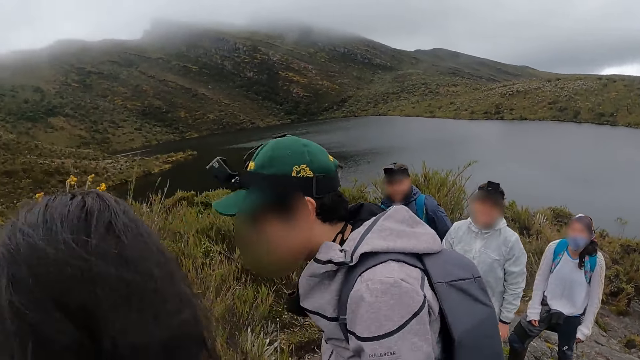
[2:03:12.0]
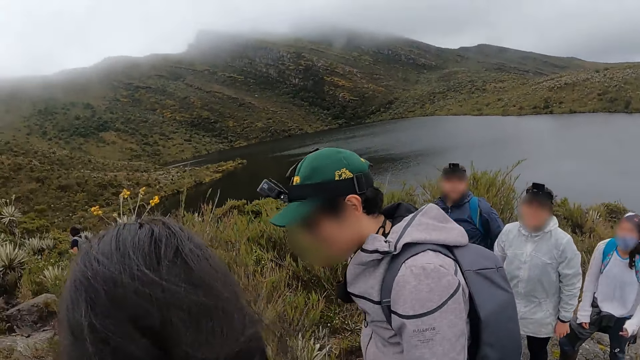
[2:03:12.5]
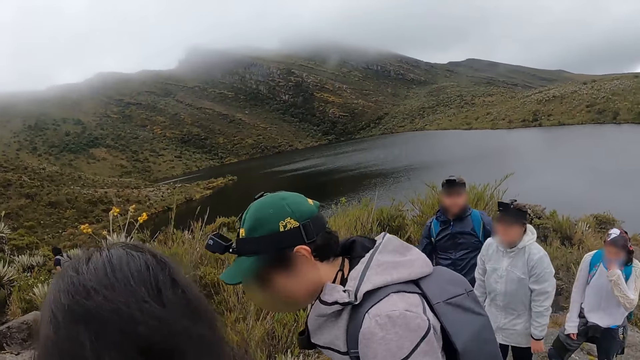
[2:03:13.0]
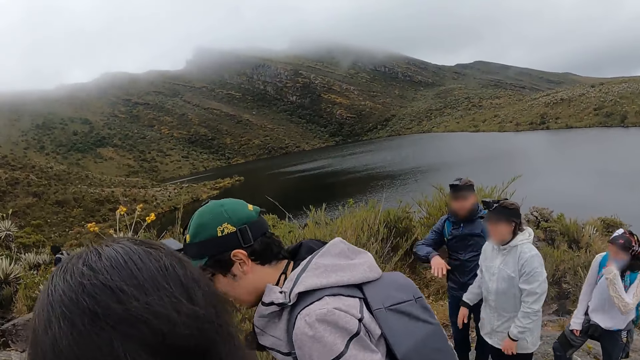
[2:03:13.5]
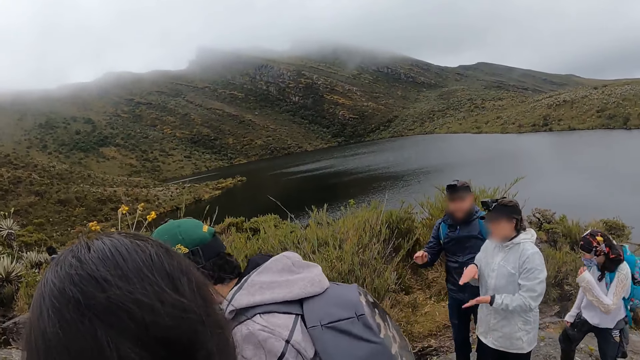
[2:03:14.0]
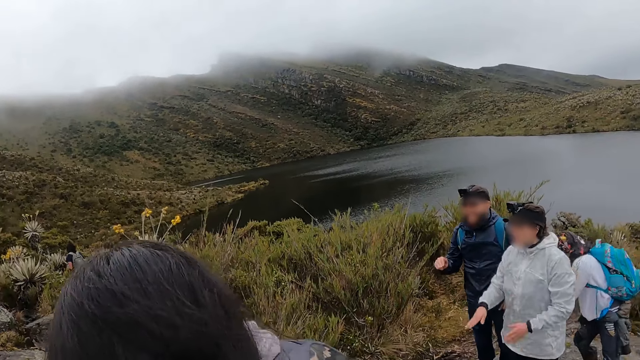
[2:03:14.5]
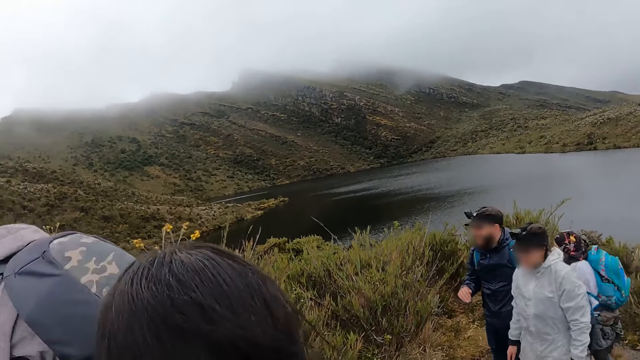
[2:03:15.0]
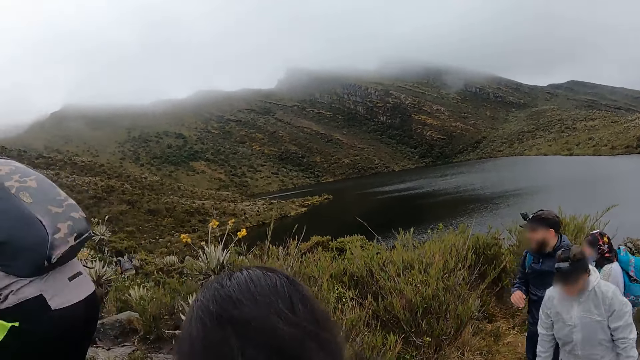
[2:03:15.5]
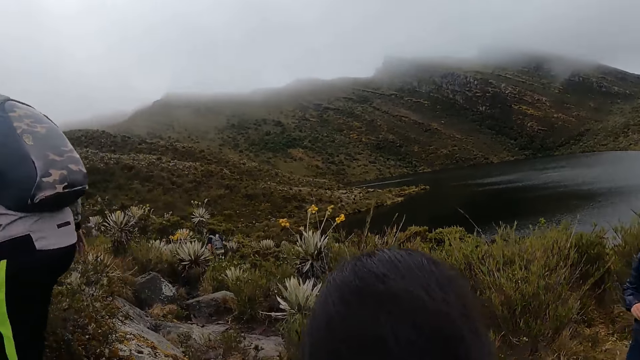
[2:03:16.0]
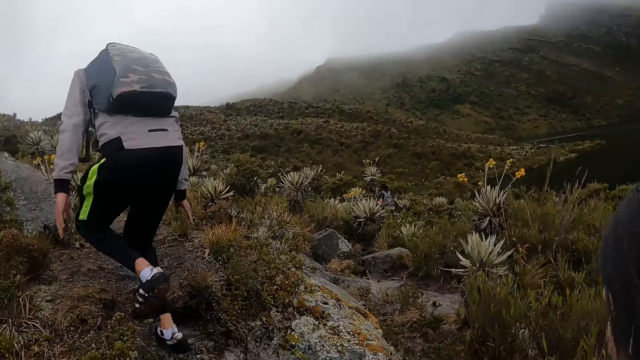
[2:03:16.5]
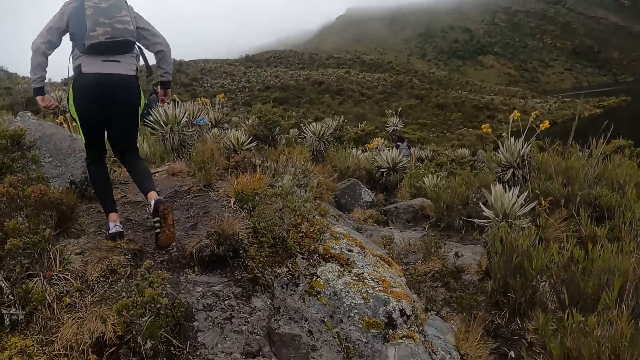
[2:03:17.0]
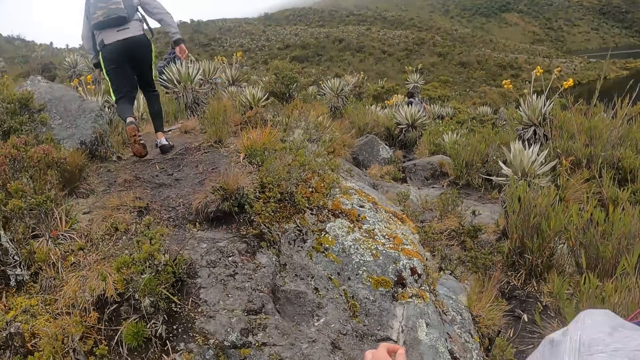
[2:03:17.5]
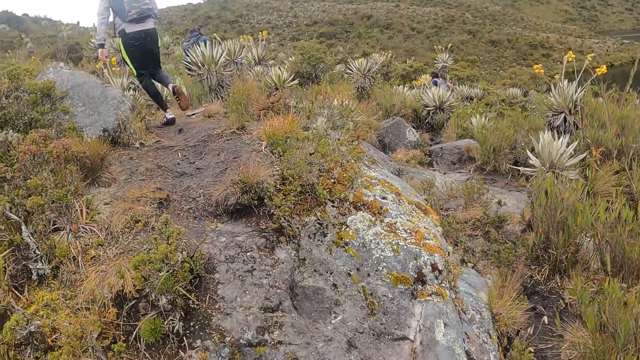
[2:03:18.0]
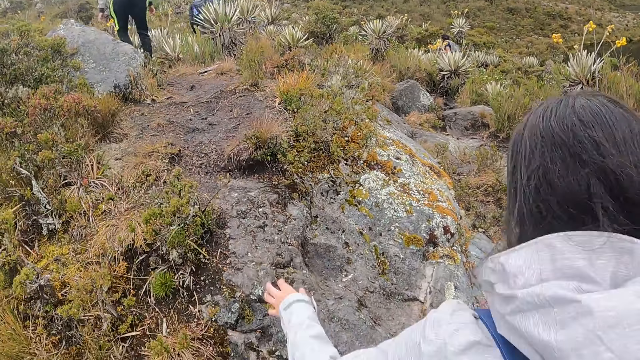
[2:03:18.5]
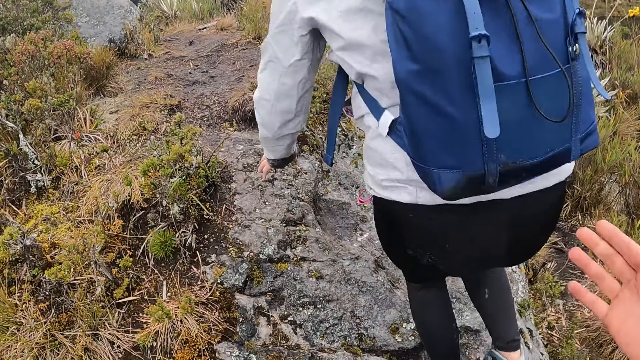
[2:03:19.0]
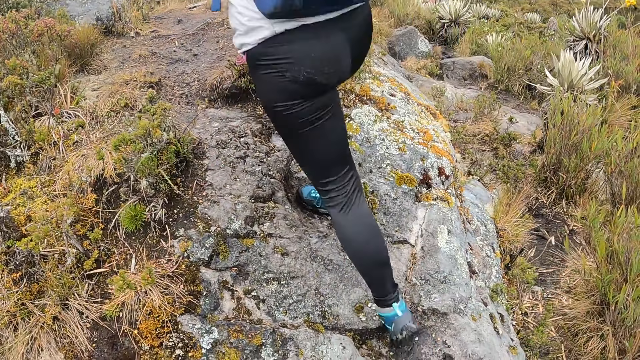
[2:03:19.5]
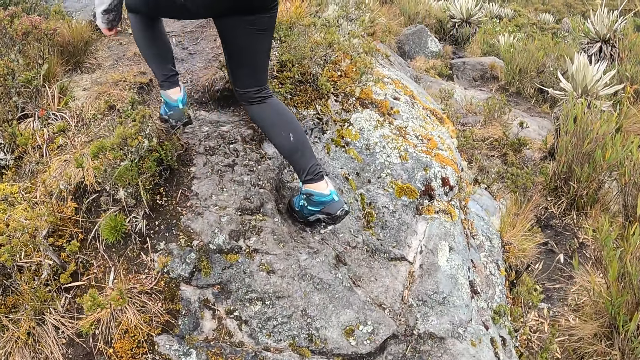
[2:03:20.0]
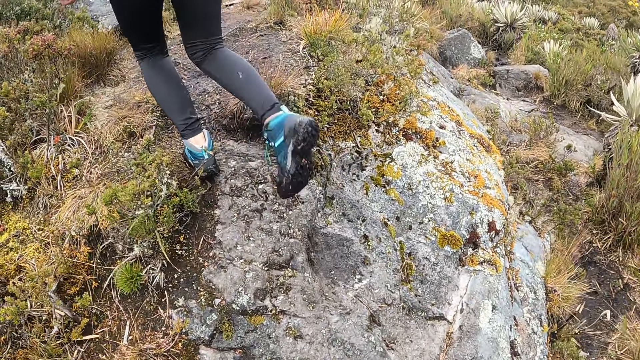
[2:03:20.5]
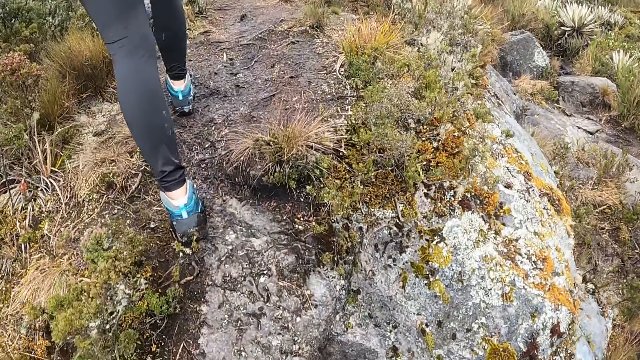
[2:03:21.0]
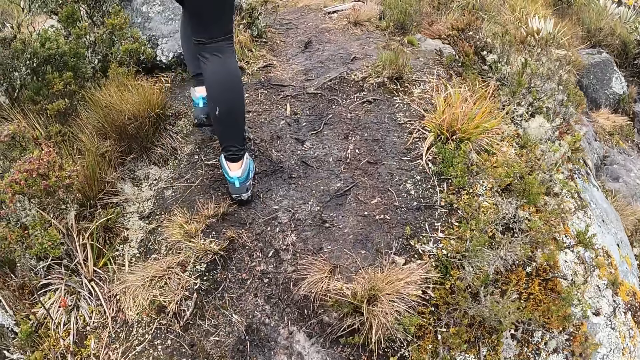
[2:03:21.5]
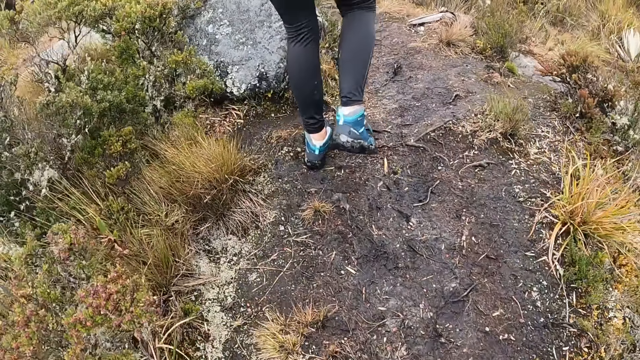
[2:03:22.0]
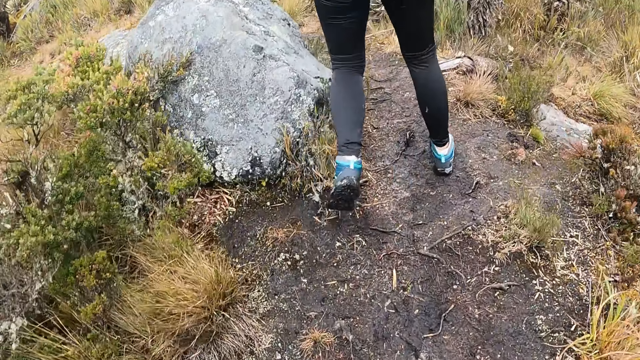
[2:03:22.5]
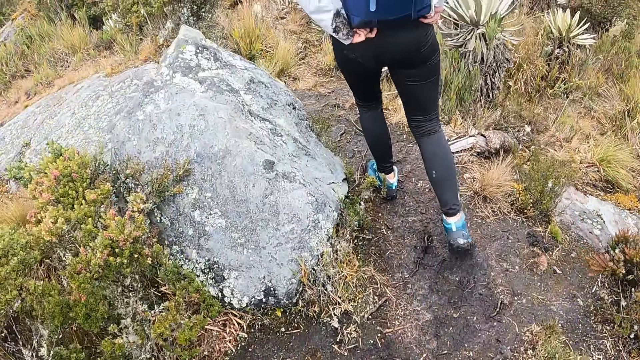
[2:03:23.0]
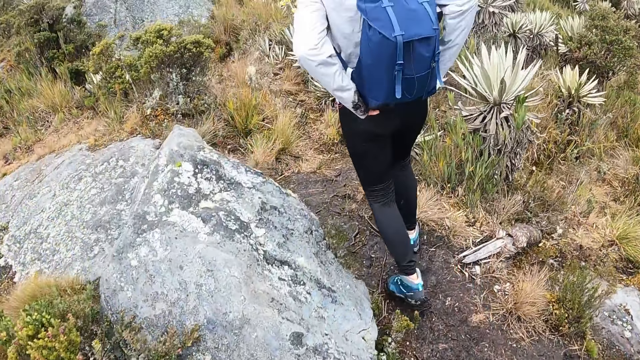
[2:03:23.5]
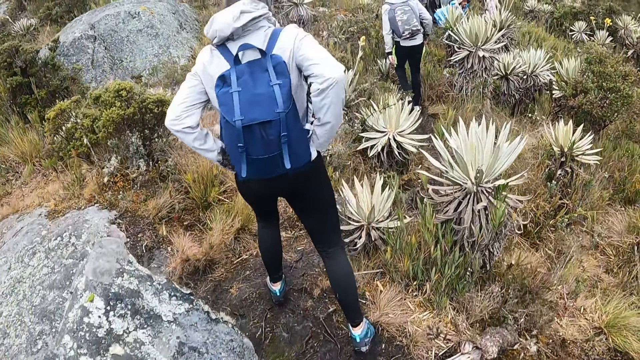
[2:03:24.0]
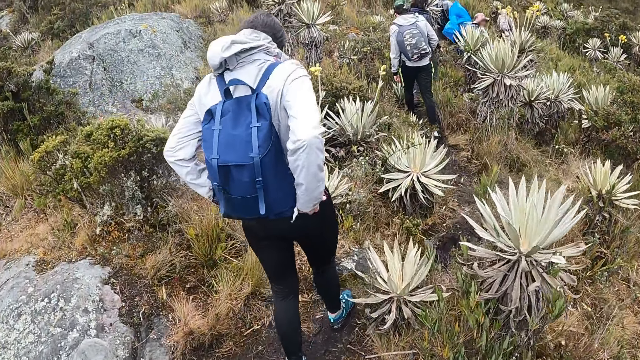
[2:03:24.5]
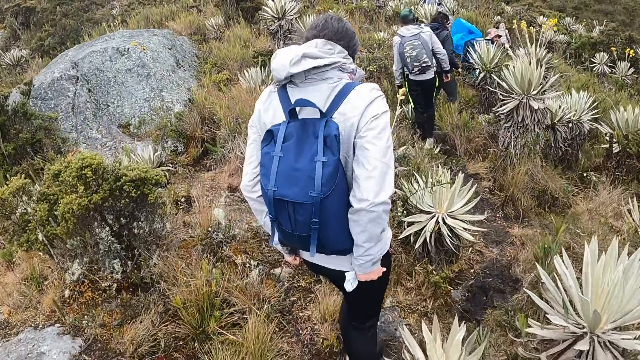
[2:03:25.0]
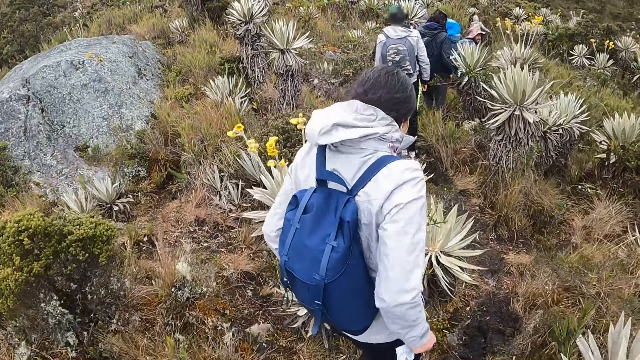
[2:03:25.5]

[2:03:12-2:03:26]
The camera wearer walks along the garden. She makes a gesture with her right hand. The woman walks up the hill. The camera wearer walks up the hill. The woman pulls down her jacket with both hands.

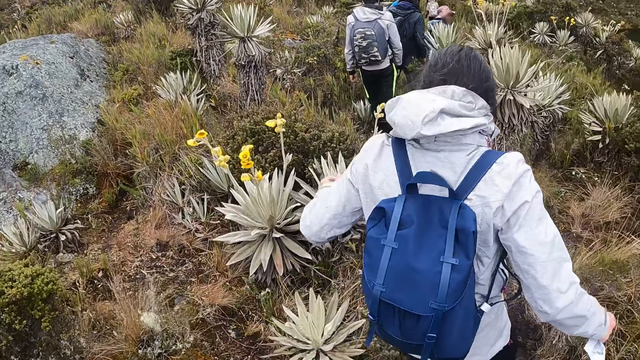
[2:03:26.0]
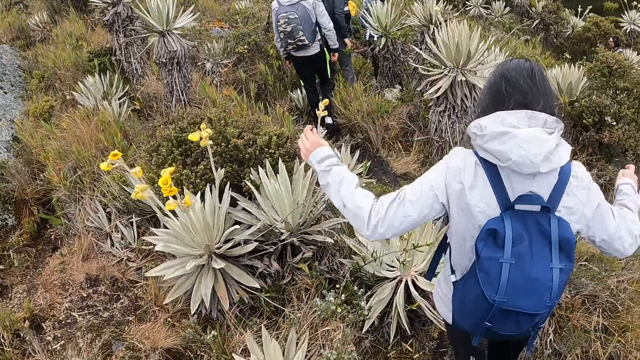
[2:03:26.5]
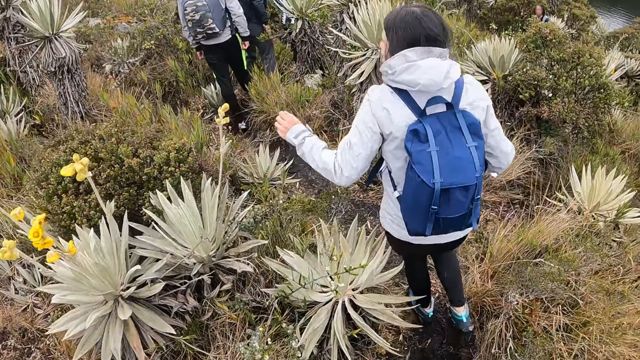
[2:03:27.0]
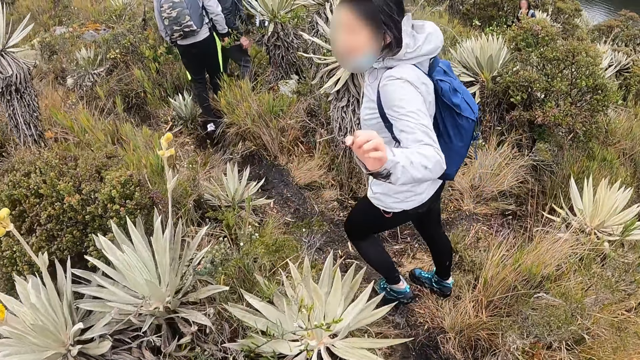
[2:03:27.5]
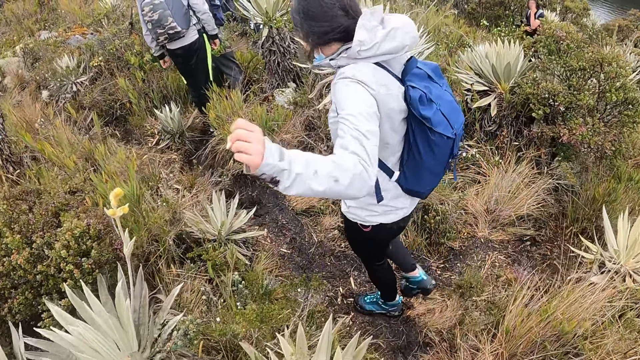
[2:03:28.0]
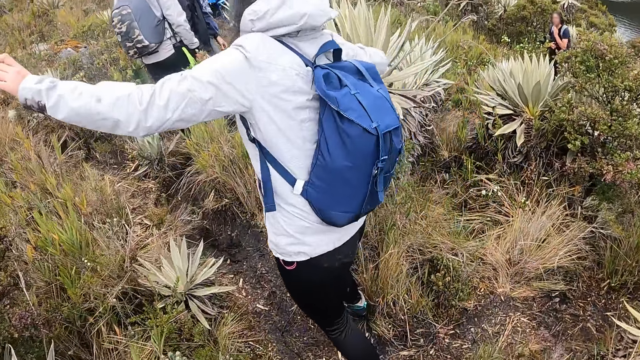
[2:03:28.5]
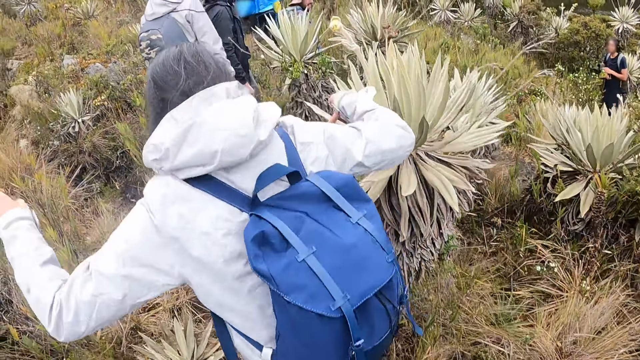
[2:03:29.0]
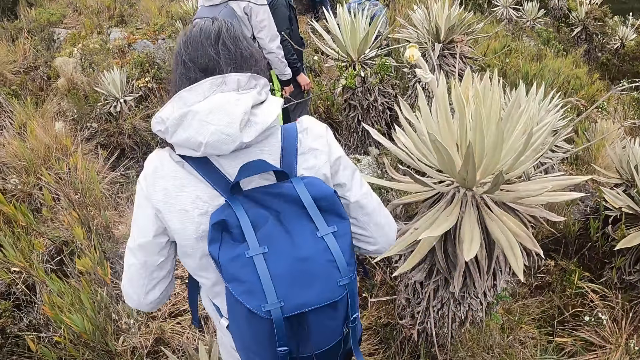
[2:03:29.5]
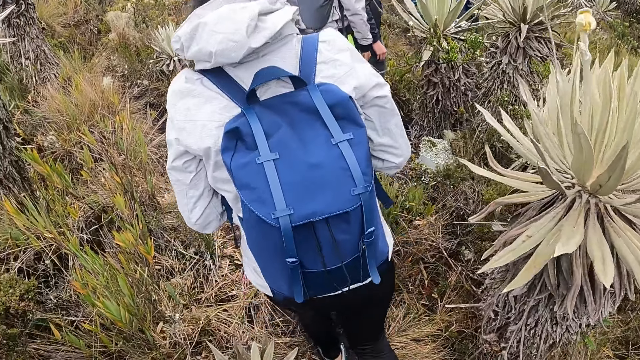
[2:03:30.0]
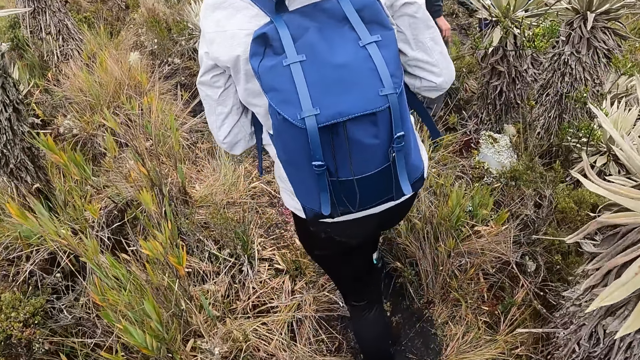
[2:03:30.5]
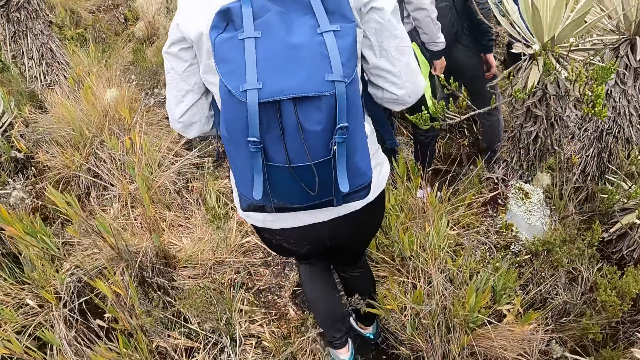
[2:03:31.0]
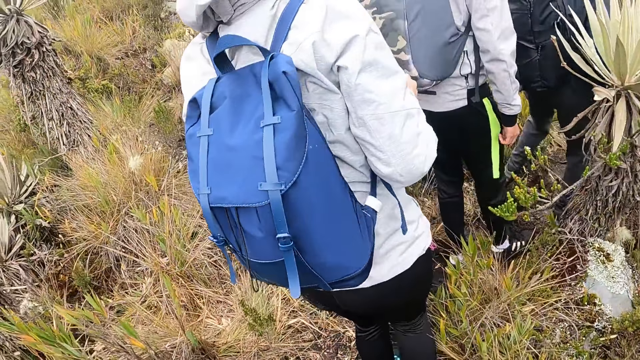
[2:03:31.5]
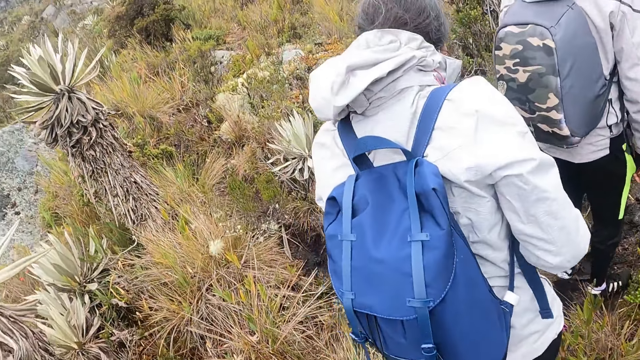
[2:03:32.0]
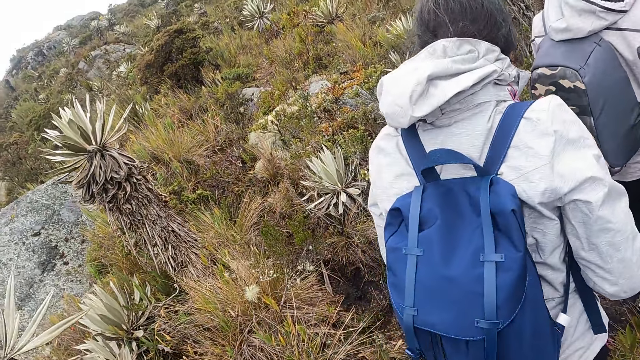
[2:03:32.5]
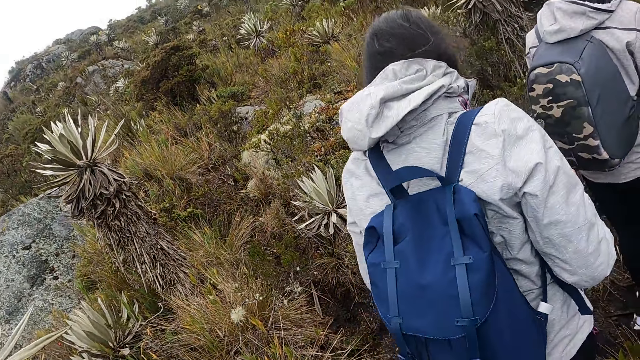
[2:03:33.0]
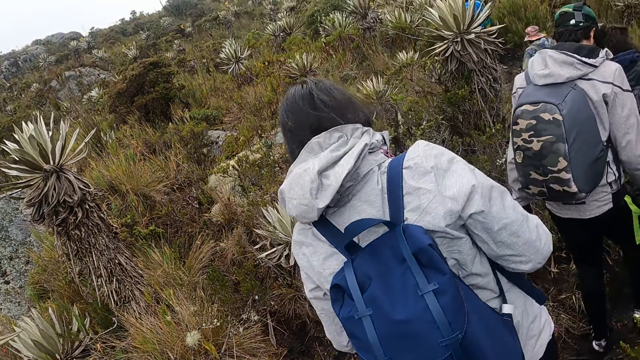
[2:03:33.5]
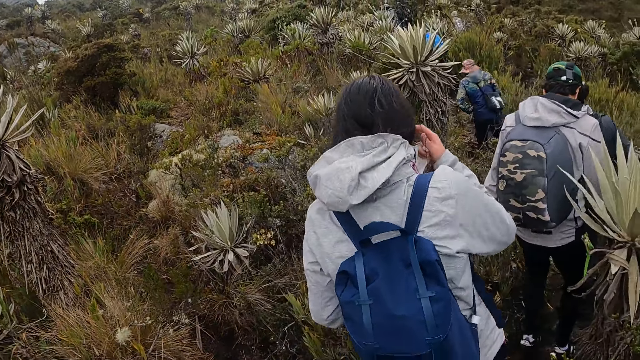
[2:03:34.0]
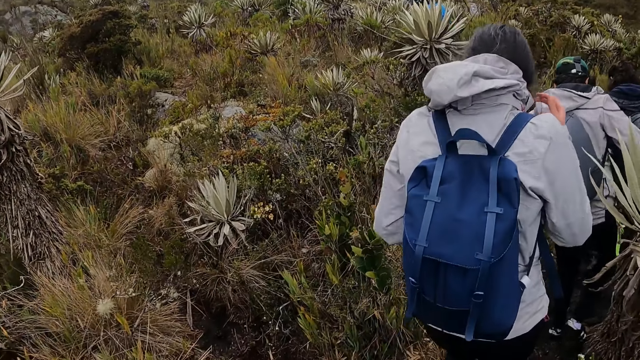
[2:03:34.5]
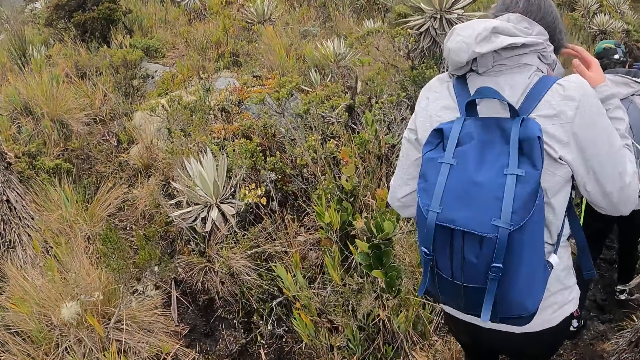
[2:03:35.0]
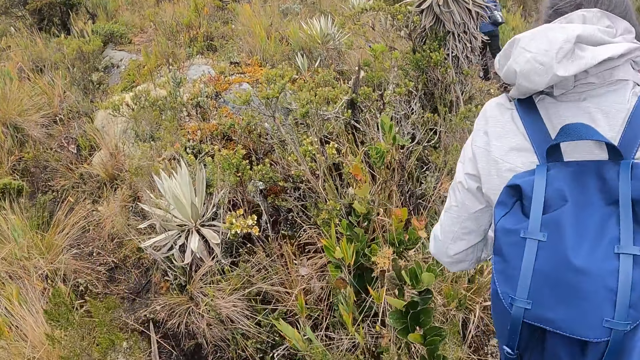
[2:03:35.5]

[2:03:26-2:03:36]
The woman interacts with the camera wearer. The woman makes gestures with both hands and touches her face with her right hand.
